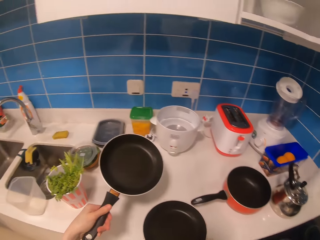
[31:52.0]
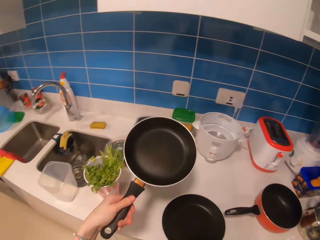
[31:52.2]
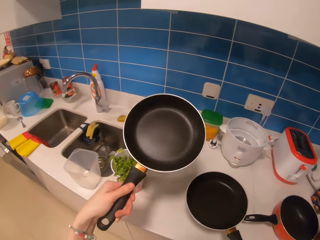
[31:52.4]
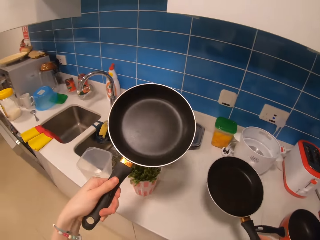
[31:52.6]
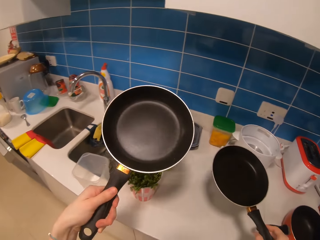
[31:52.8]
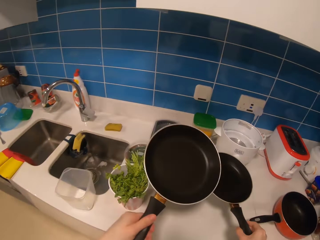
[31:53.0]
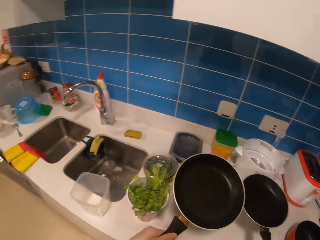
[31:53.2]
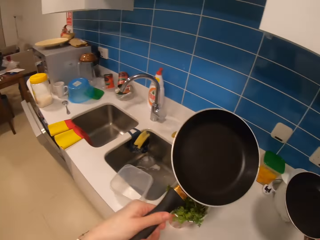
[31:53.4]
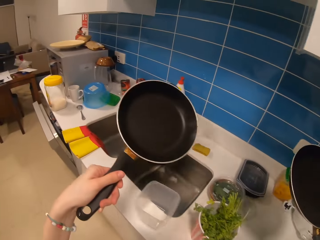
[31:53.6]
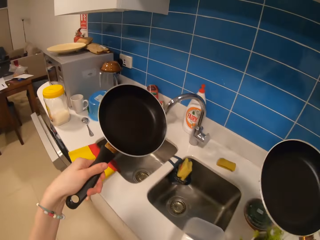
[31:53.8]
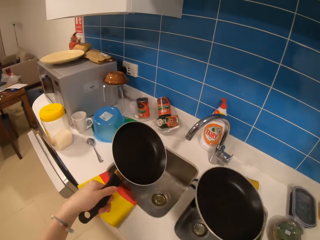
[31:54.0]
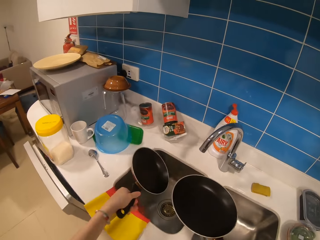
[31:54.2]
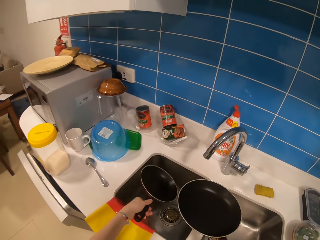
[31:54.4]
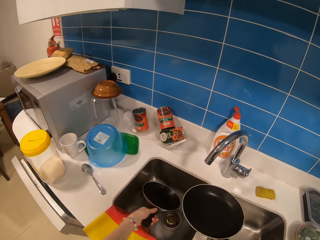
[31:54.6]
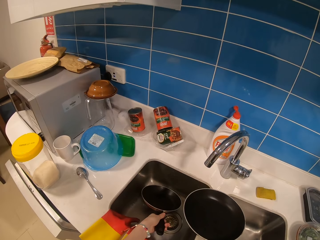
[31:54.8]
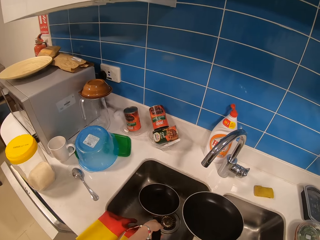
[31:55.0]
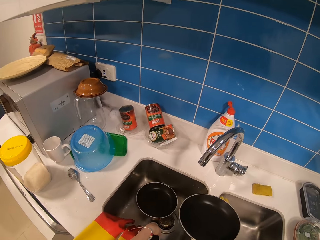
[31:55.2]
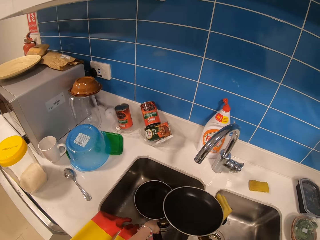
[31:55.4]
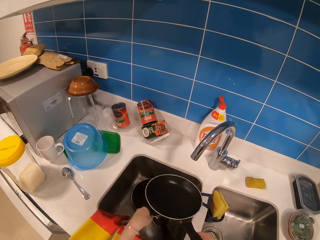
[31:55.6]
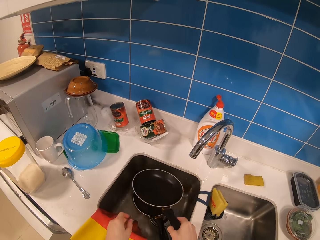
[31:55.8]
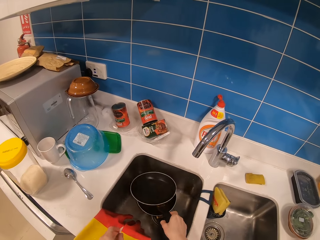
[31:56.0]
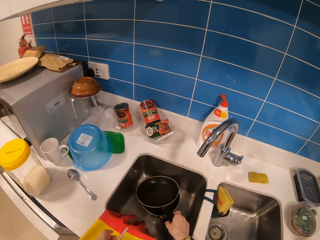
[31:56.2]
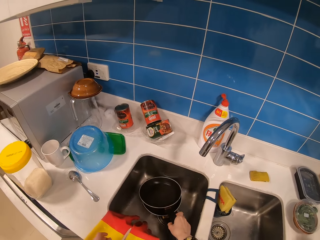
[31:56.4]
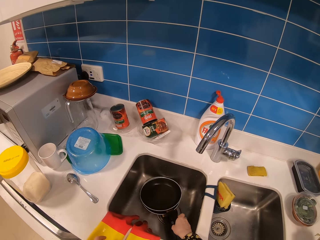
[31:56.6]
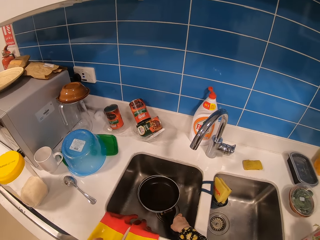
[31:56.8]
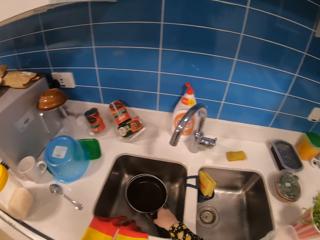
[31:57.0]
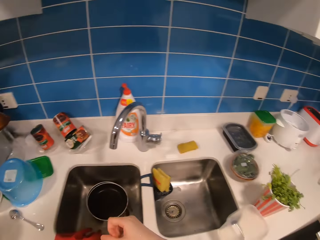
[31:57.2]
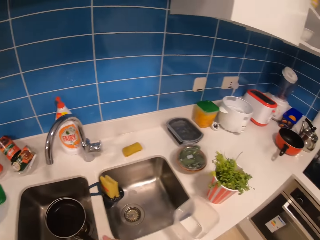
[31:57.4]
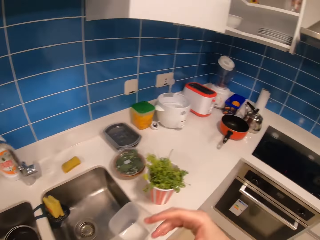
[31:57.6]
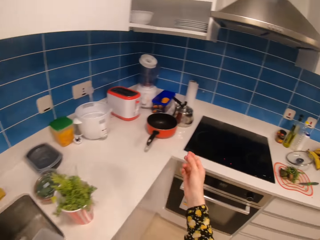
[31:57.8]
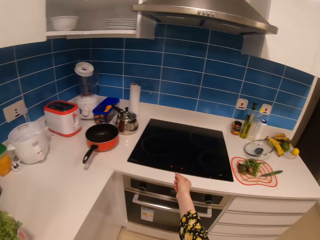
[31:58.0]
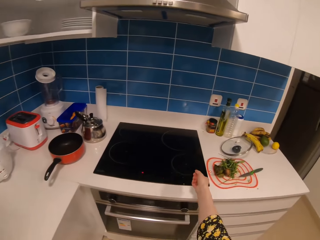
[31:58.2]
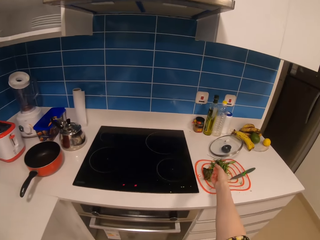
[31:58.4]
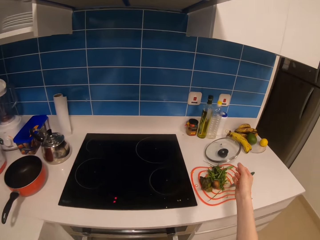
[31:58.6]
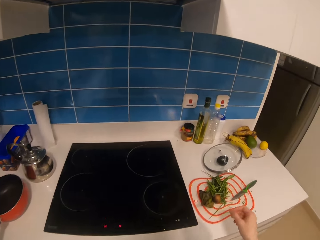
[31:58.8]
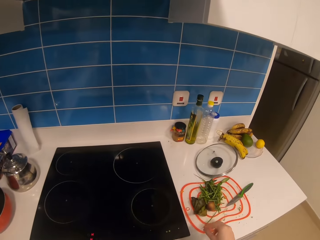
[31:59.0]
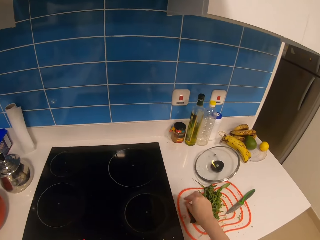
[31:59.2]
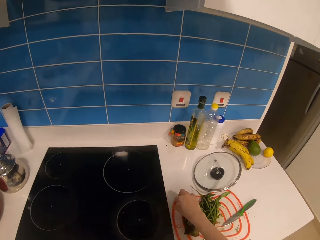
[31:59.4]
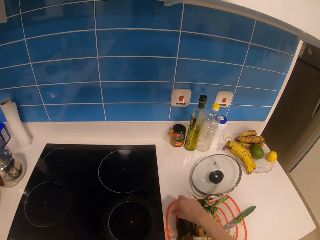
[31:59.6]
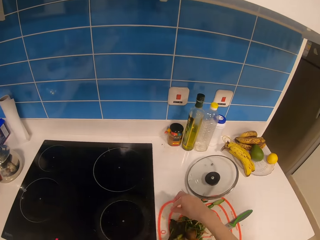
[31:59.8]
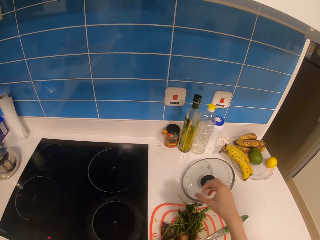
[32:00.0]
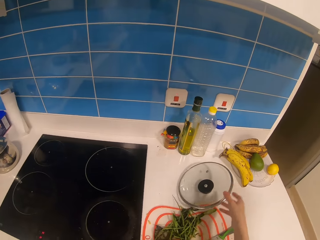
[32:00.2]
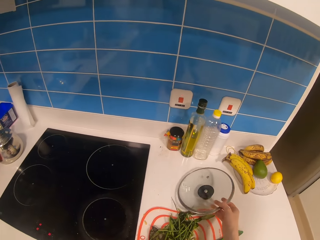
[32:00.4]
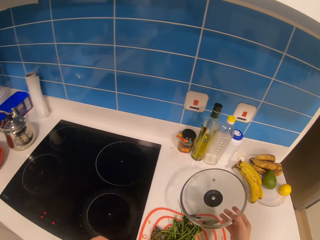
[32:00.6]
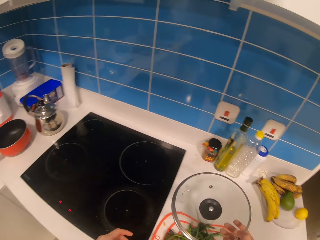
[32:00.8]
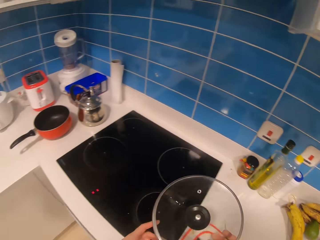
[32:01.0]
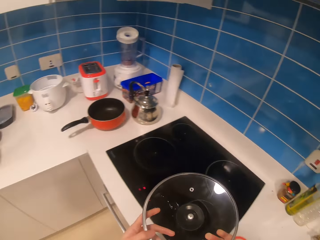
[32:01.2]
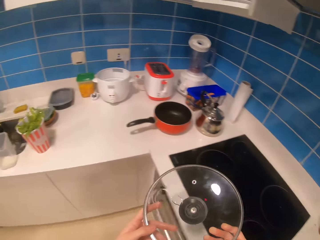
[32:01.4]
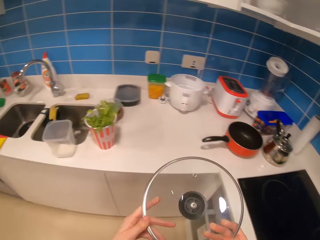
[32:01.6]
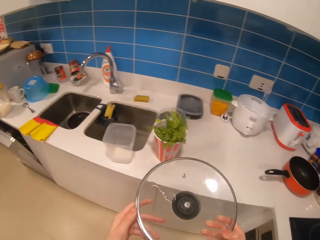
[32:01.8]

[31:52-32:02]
The camera wearer places the cooking pots on the counter top. They place the cooking pots in the sink. They walk in the room. They pick up the lid.

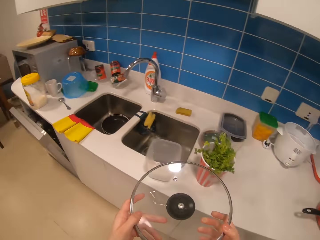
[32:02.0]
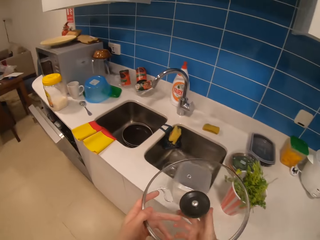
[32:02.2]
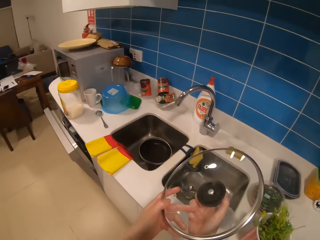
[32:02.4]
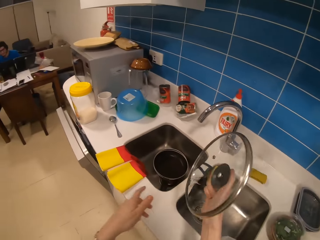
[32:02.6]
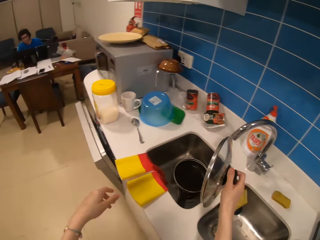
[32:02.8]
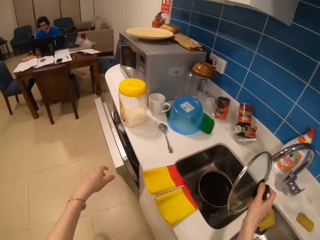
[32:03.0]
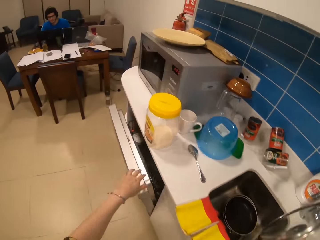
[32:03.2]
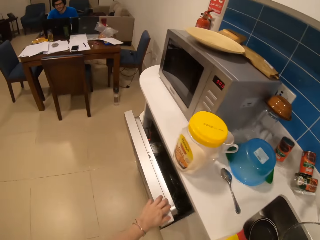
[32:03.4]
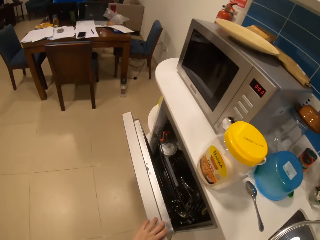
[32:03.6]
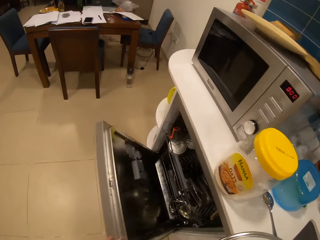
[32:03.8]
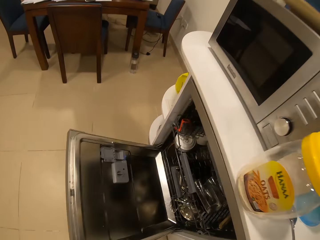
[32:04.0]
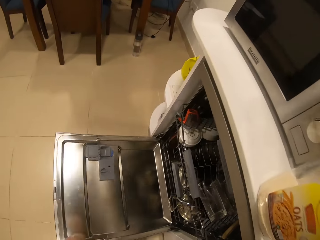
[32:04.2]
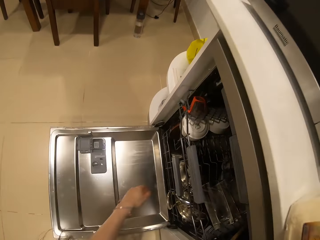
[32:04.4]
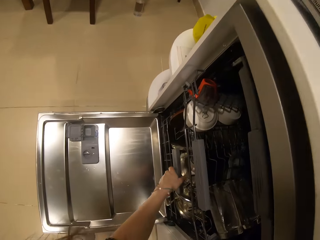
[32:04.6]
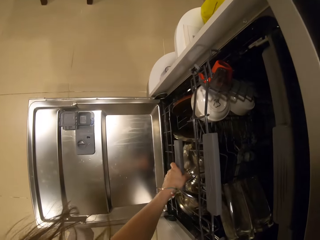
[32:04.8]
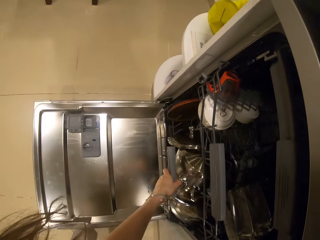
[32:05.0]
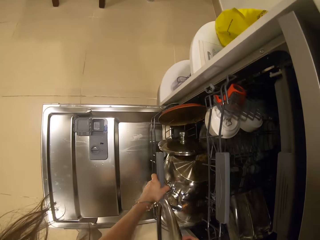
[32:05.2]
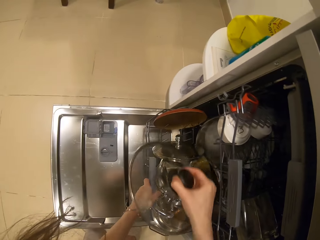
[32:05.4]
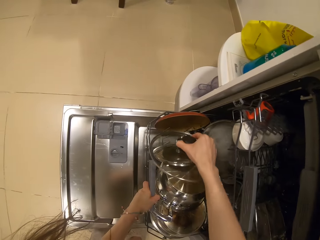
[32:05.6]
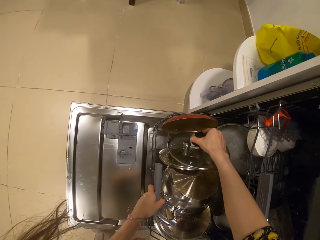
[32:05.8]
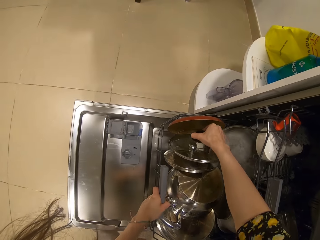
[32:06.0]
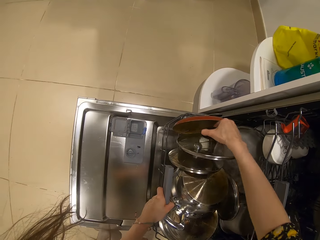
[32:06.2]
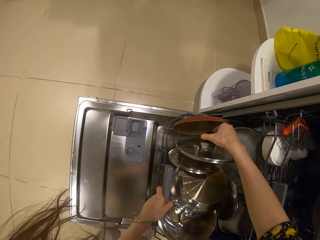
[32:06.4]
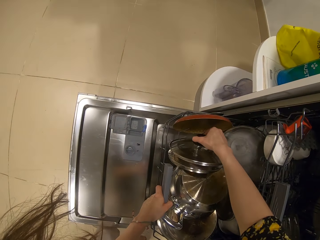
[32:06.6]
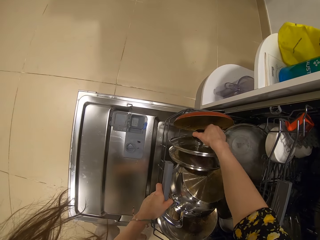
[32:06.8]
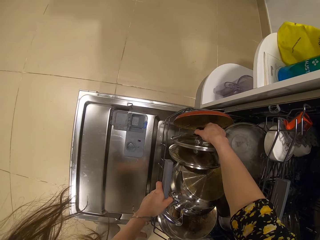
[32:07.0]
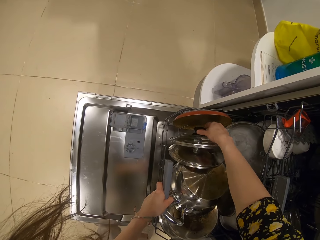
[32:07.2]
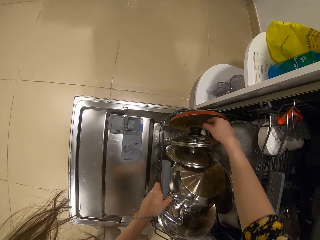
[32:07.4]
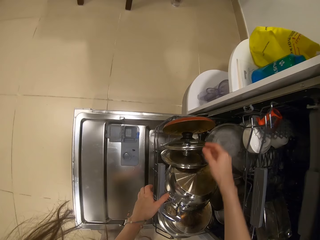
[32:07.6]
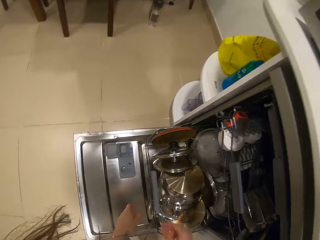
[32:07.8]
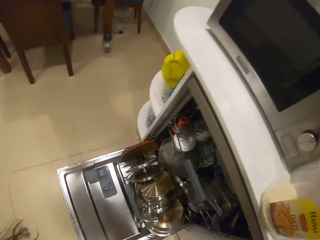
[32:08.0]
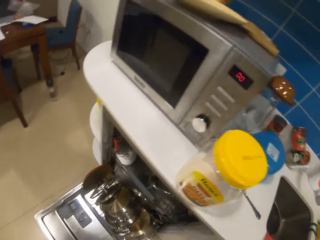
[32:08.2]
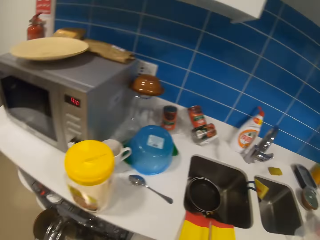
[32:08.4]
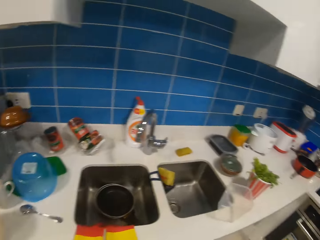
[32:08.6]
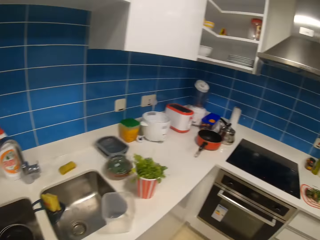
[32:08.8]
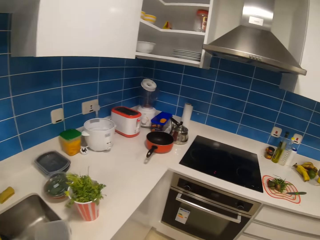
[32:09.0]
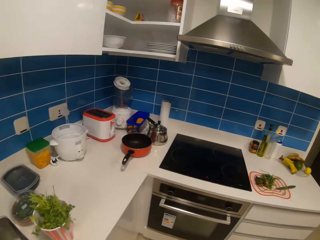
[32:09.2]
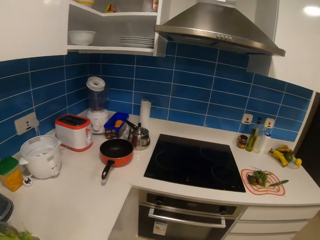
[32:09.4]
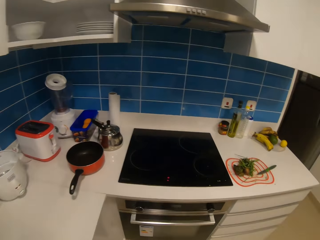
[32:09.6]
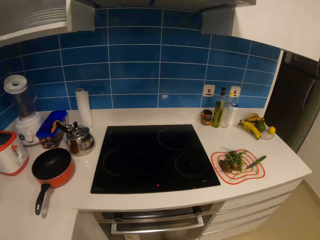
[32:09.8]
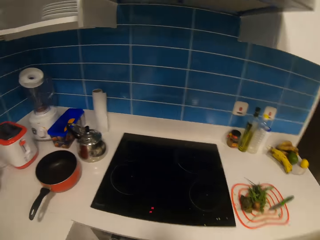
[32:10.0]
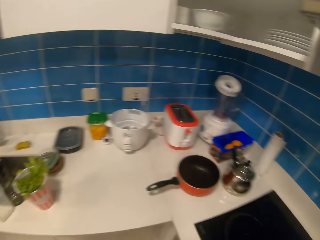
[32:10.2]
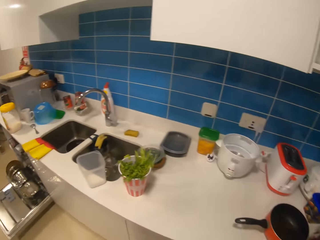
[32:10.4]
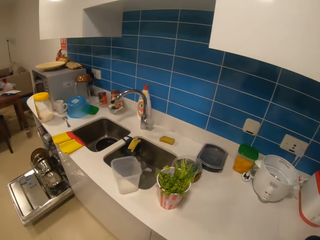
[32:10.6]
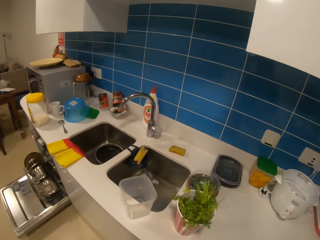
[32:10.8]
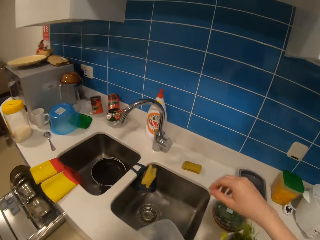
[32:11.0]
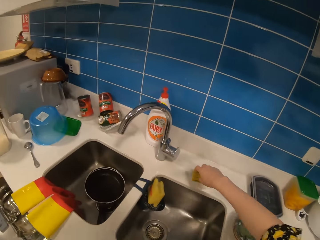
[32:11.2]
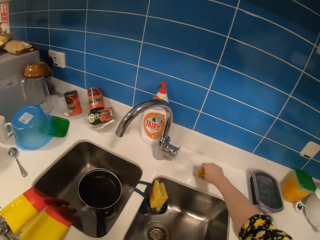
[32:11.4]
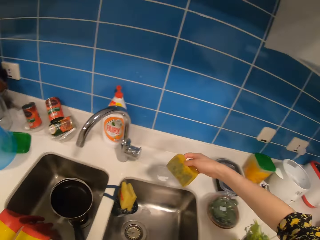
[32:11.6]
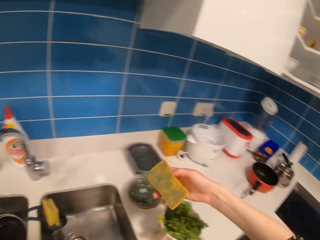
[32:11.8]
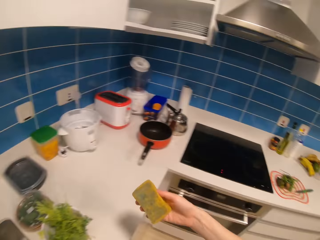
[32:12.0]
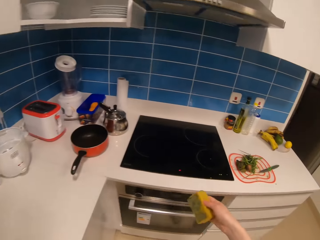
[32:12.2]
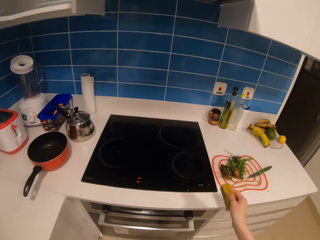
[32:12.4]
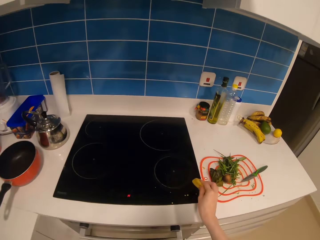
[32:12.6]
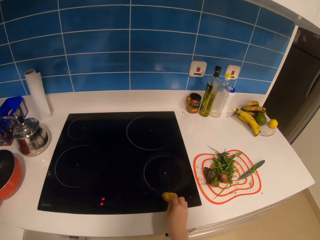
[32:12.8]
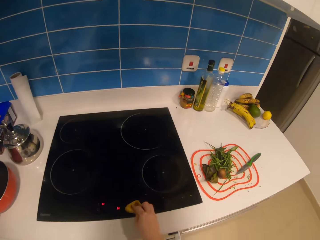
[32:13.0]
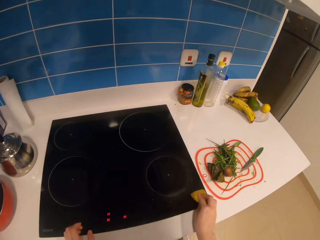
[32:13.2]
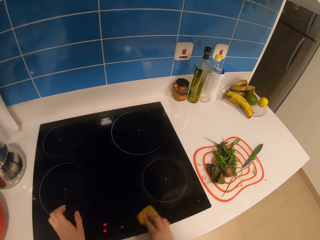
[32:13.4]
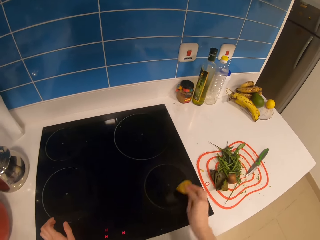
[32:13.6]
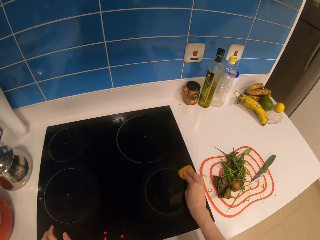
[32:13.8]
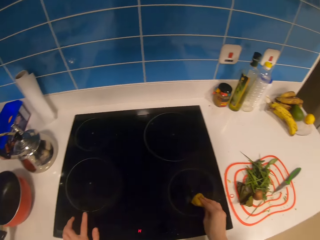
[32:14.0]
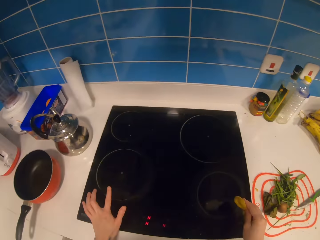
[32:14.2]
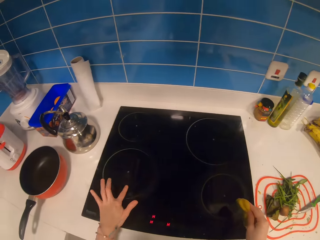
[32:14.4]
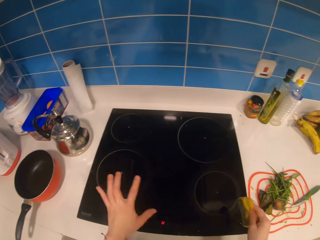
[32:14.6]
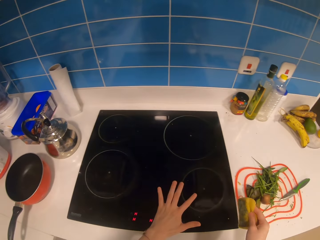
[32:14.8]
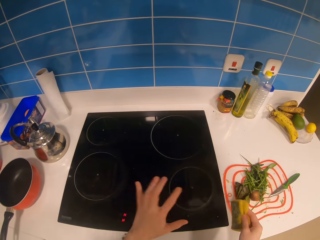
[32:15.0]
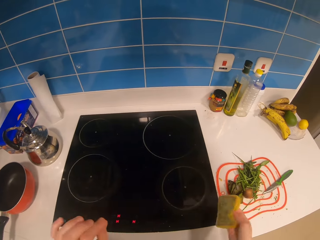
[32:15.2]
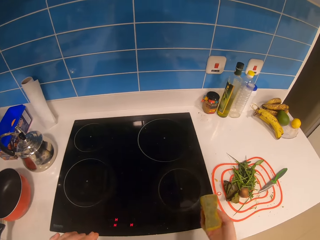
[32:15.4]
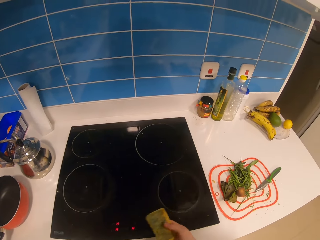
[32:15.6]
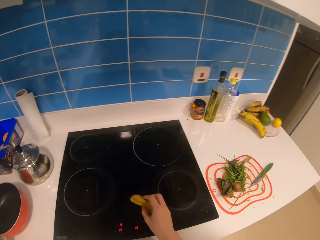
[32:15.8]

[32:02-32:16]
The camera wearer walks in the room. They open the dish washer. They pick up a rack. They place the lid in the dish washer. They walk in the room. They pick up the sponge. They walk in the room. They wipe the cooker.
